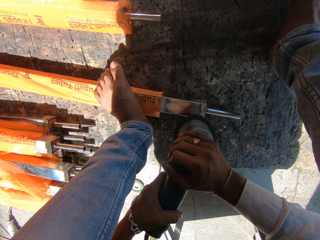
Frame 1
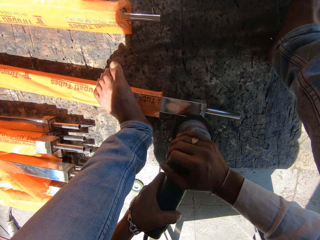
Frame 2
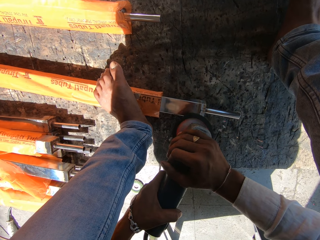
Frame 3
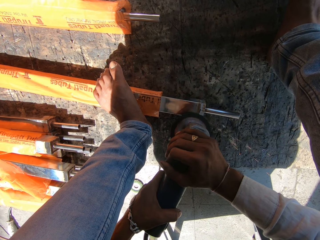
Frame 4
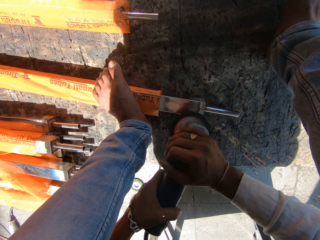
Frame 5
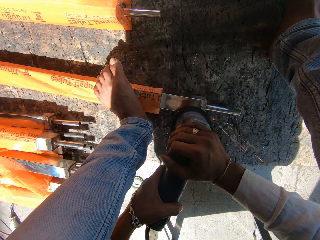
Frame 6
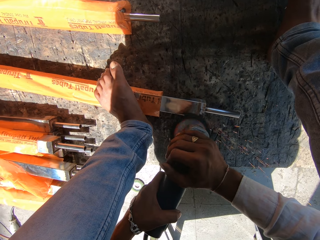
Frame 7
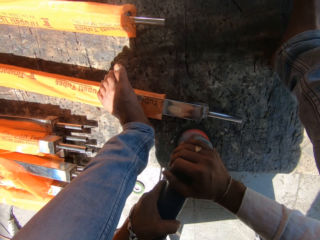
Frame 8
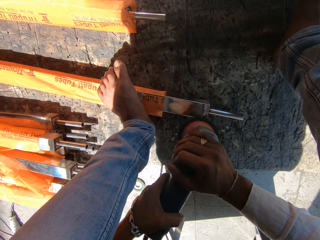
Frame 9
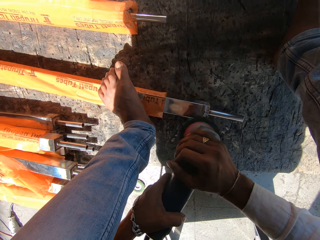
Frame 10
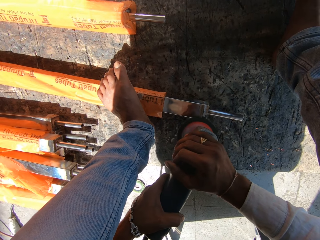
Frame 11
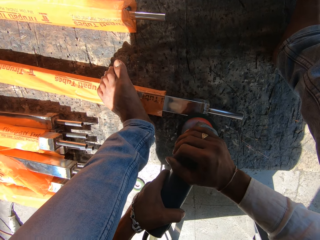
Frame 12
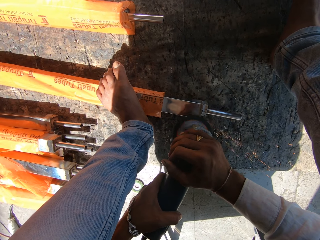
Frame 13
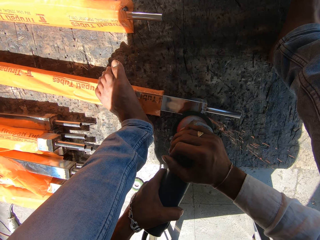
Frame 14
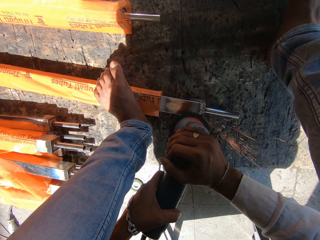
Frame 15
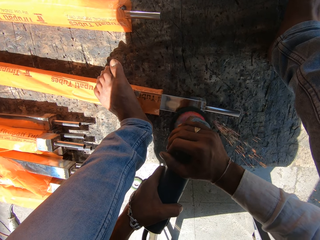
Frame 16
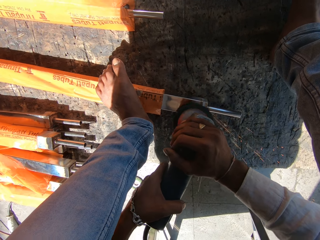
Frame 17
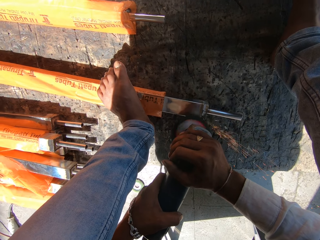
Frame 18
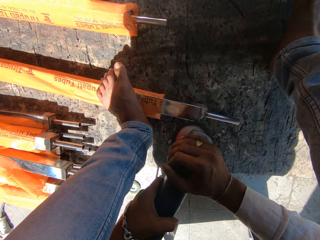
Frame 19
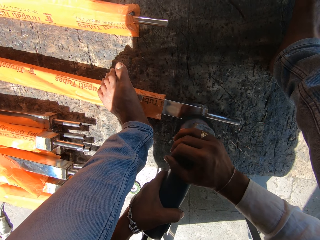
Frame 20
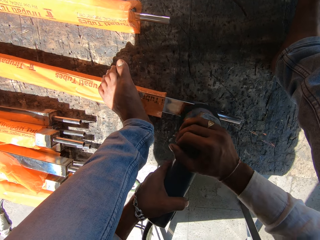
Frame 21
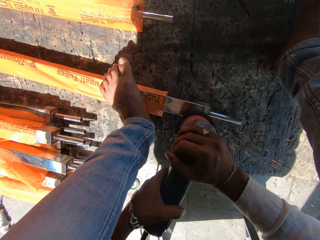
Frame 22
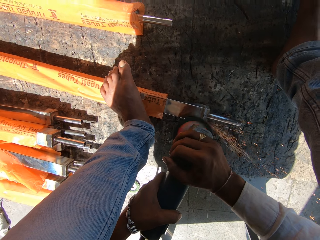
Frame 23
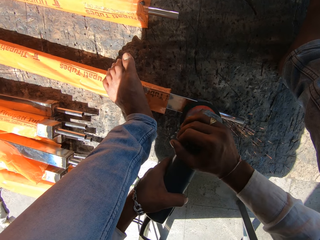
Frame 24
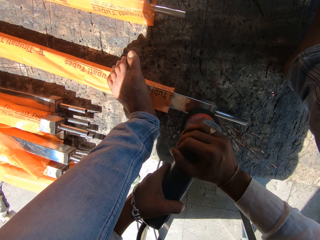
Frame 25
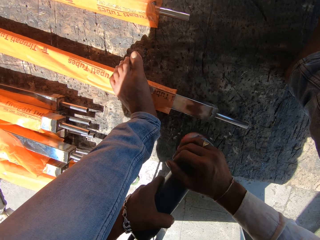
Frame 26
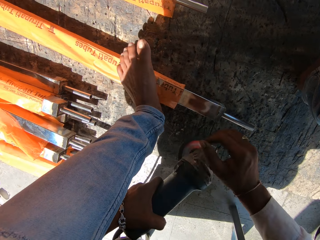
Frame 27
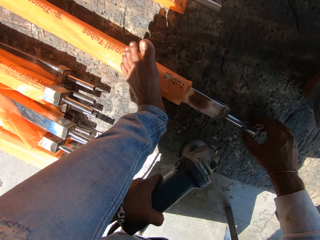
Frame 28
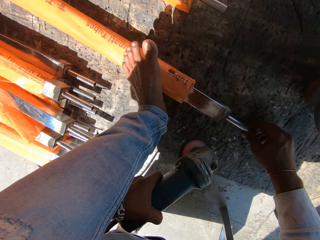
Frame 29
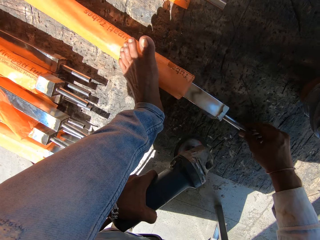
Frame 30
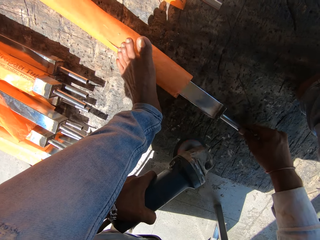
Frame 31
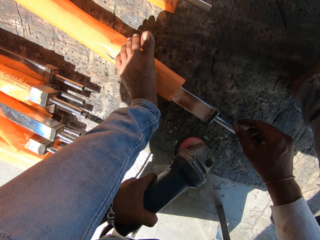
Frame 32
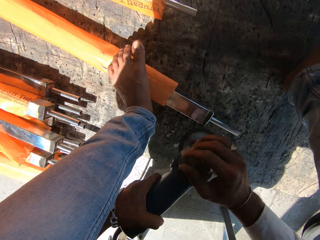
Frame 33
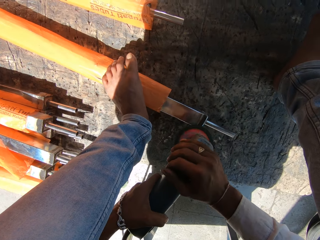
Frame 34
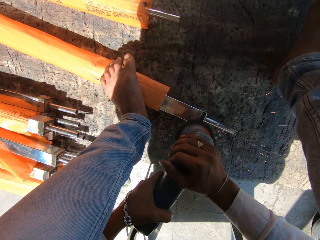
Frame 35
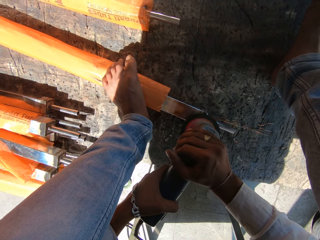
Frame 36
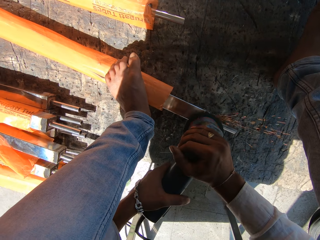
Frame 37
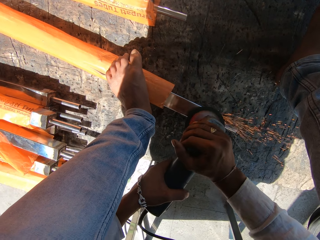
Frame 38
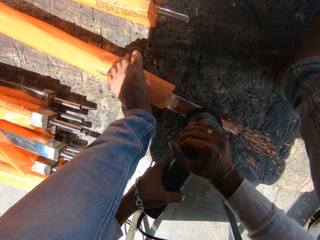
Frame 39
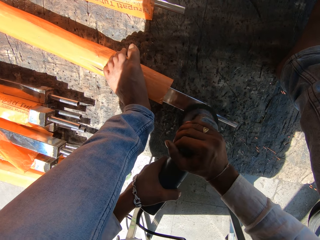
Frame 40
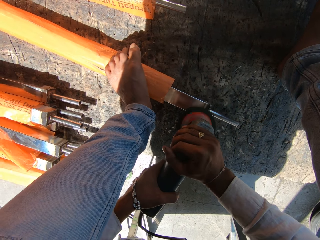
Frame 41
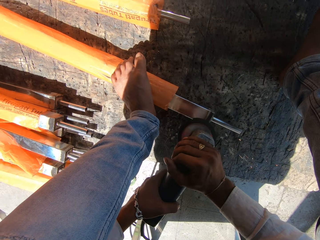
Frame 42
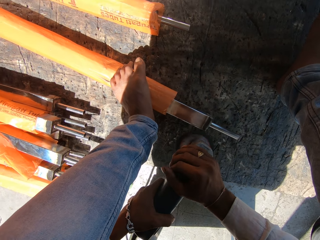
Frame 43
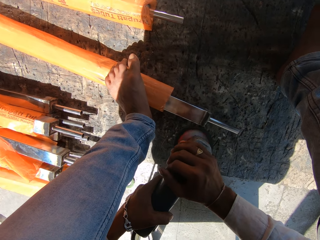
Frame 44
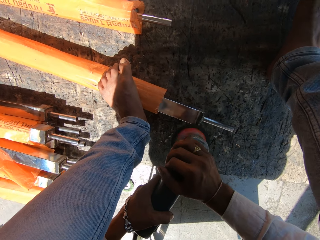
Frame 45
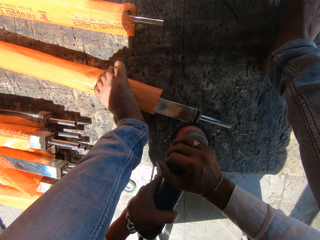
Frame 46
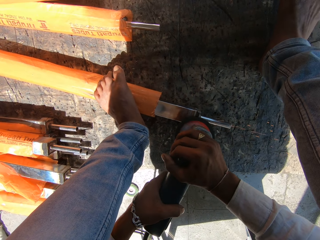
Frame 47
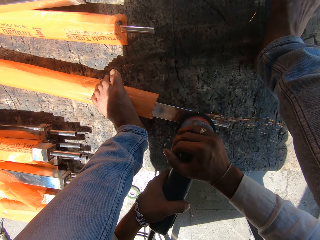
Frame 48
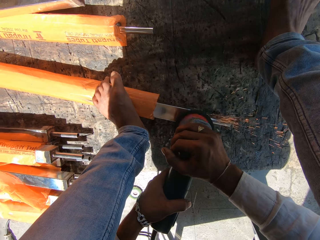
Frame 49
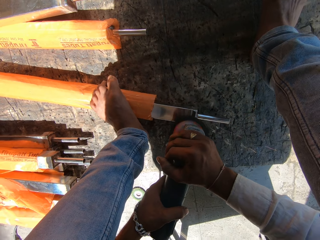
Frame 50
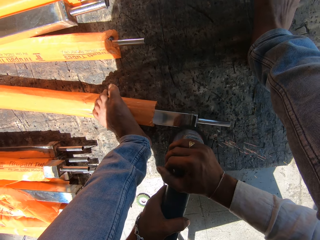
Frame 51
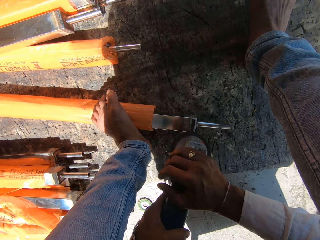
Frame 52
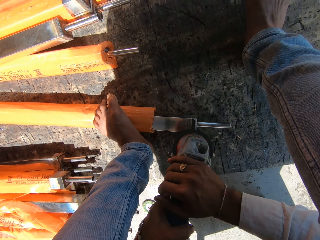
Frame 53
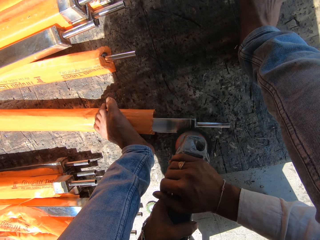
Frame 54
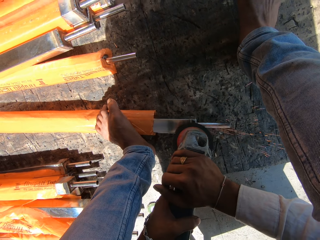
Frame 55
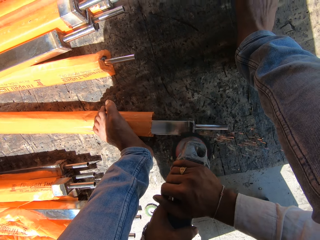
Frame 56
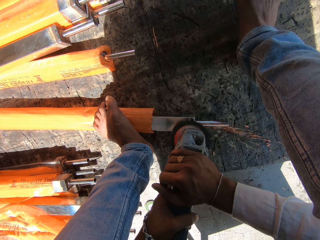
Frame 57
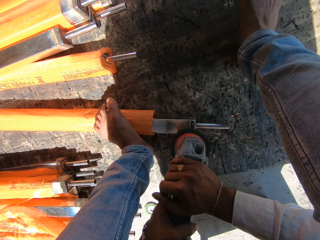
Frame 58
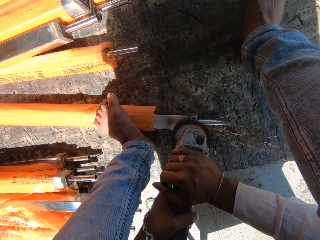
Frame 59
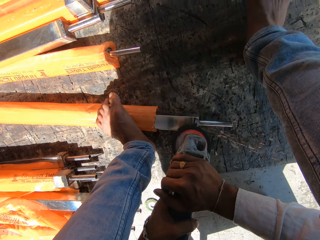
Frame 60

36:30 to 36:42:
The camera wearer holds the angle grinder with his left hand. He turns the metal baluster on the floor with his right hand. He holds the angle grinder with both hands and sands the metal baluster on the floor with the angle grinder in both hands.

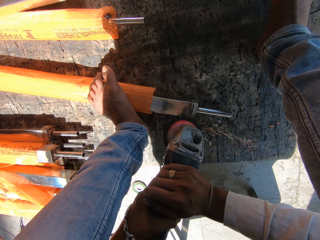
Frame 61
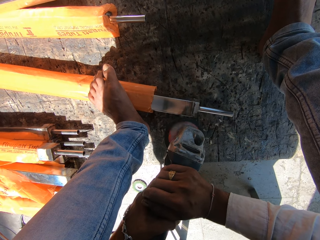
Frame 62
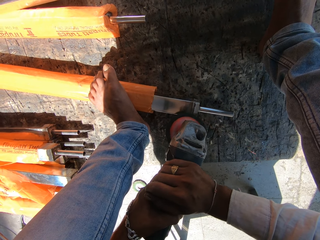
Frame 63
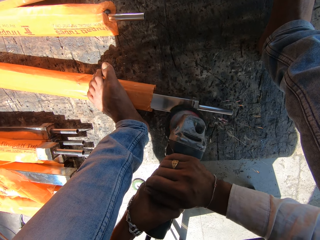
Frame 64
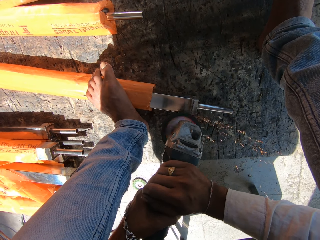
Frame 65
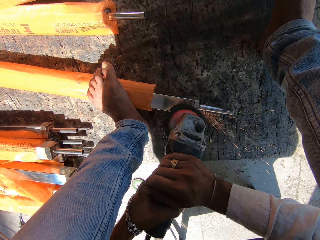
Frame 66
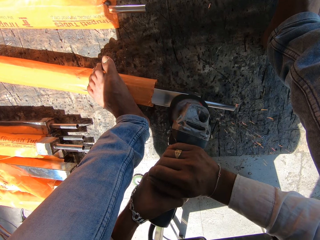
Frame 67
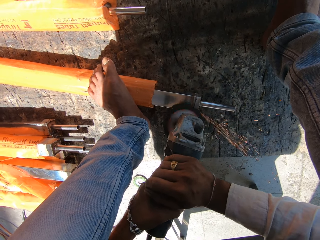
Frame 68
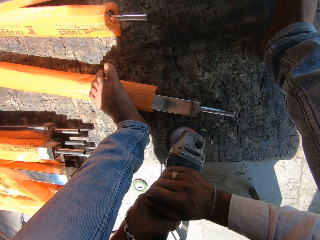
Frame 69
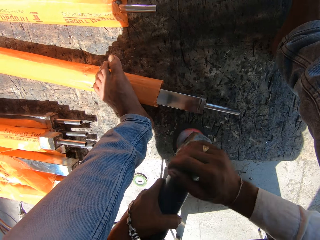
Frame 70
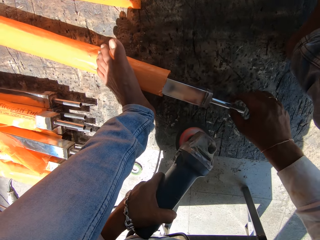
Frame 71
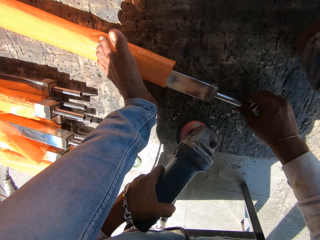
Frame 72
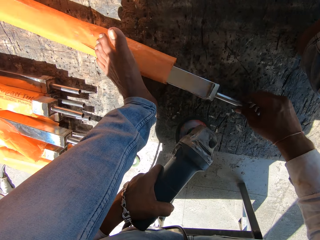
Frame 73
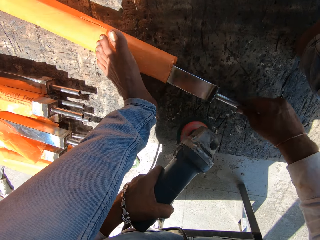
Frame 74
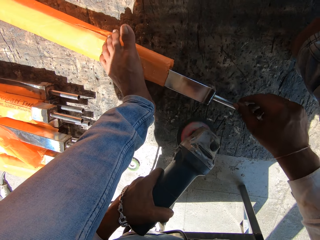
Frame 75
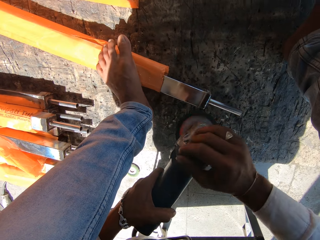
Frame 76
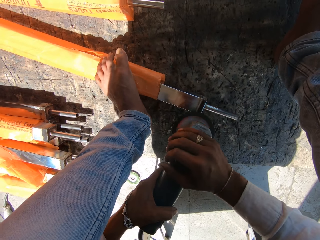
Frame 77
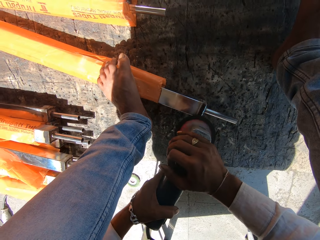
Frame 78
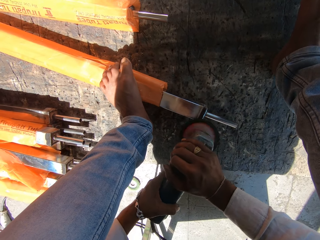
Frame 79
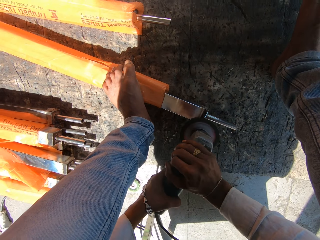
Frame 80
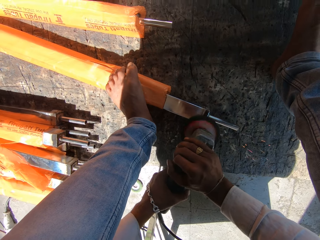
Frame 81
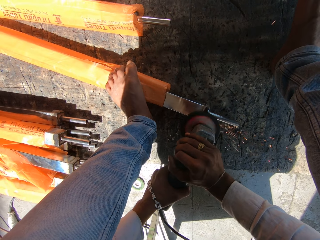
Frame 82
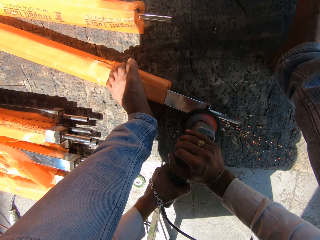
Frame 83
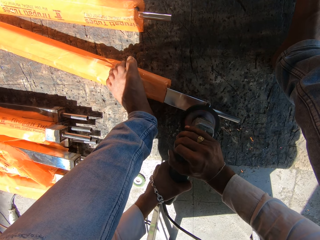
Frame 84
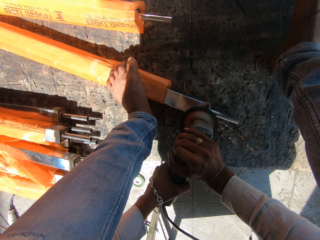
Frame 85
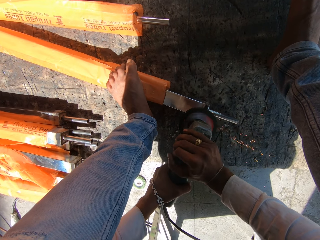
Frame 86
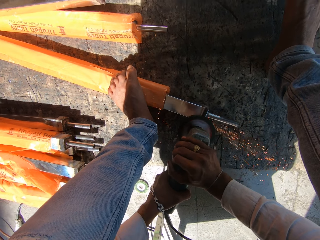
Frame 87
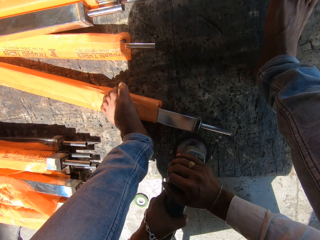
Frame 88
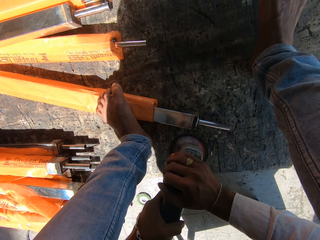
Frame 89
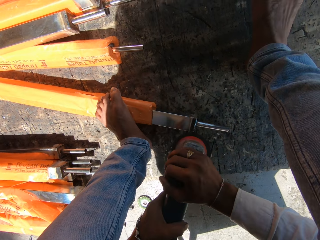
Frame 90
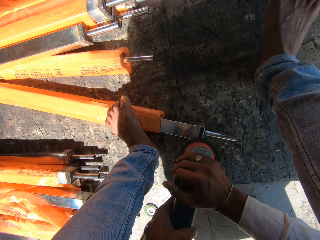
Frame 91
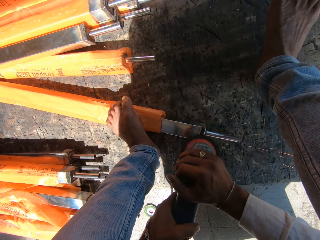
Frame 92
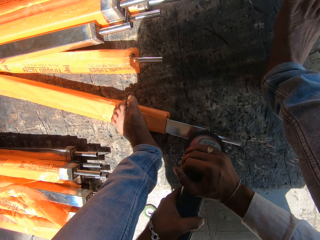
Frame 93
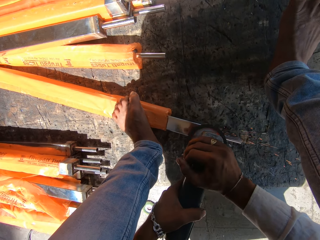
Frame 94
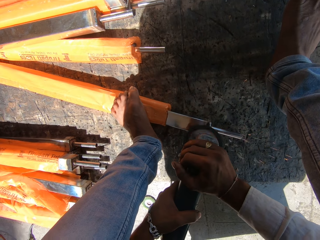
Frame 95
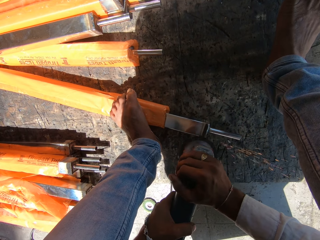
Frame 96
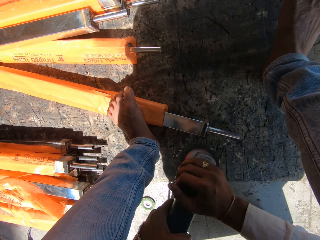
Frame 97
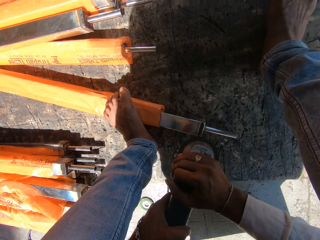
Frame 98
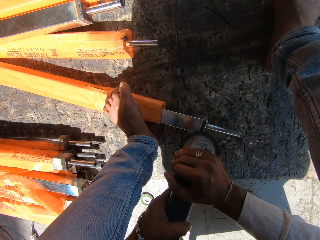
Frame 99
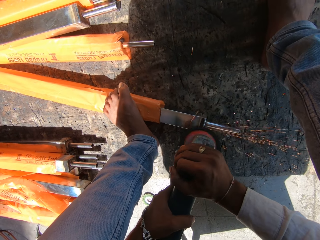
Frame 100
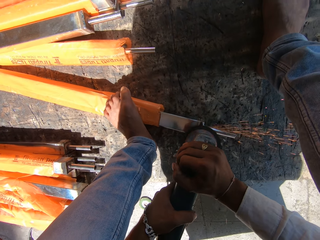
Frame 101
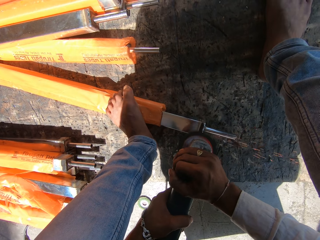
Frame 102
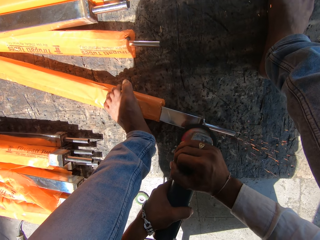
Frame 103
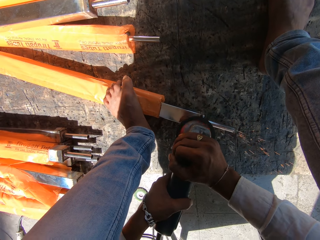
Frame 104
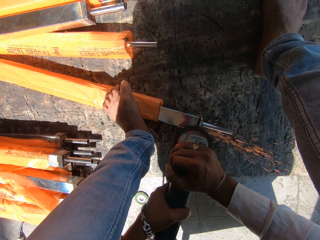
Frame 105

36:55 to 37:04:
The camera wearer holds the angle grinder with his left hand. He holds the angle grinder with both hands and sands the metal baluster on the floor with the angle grinder in both hands.
